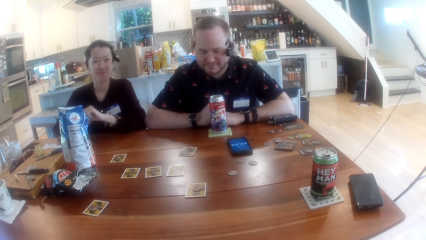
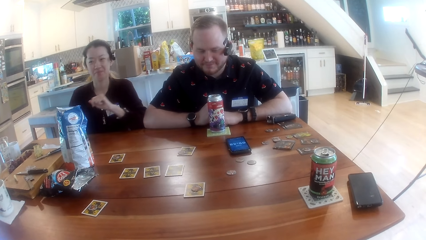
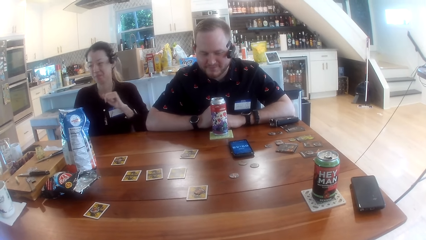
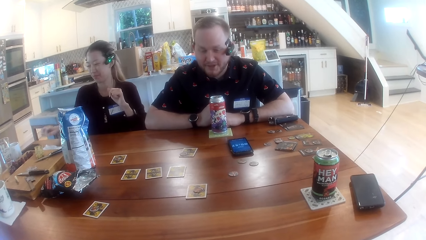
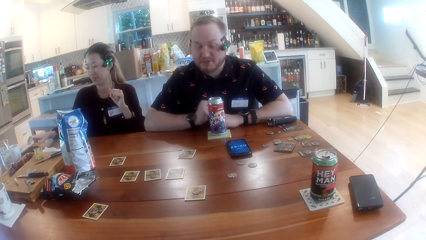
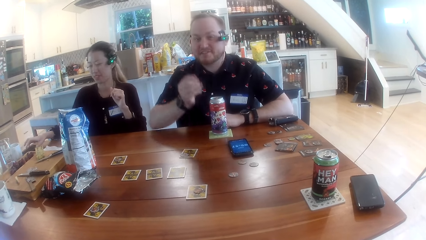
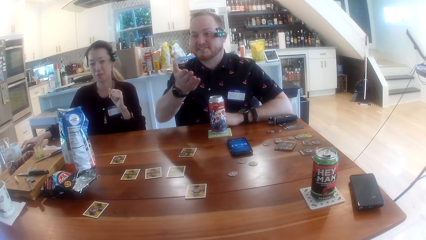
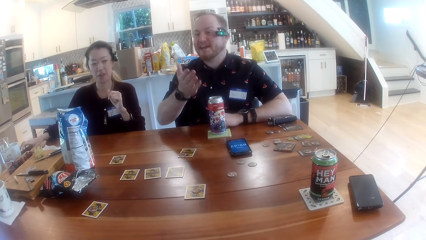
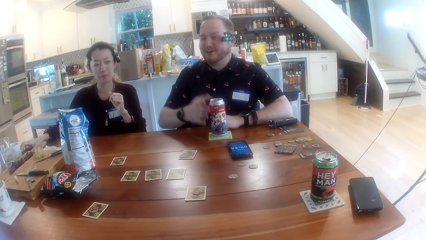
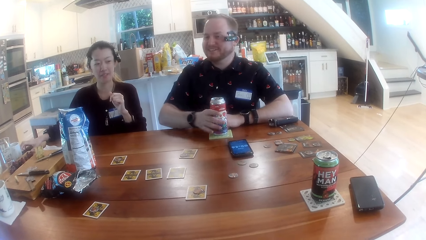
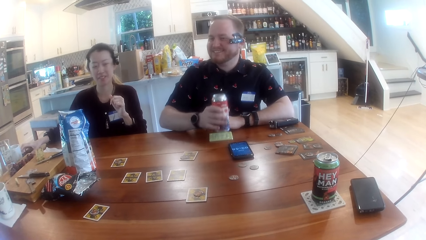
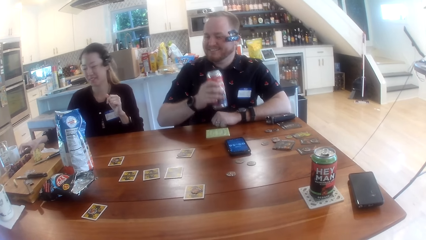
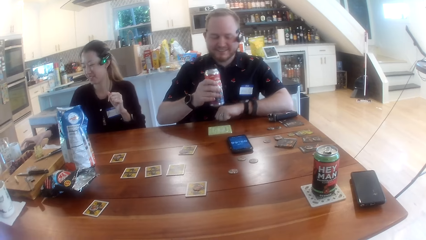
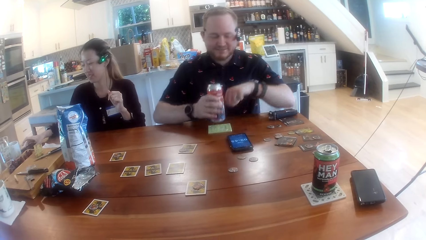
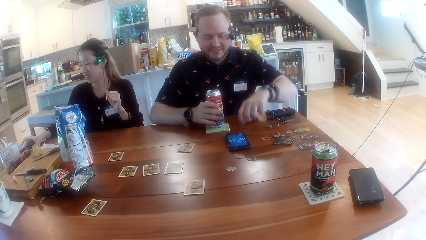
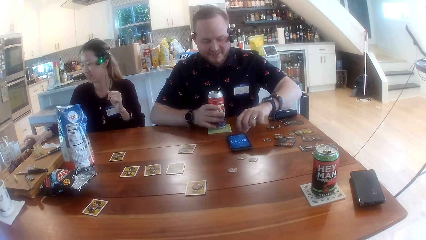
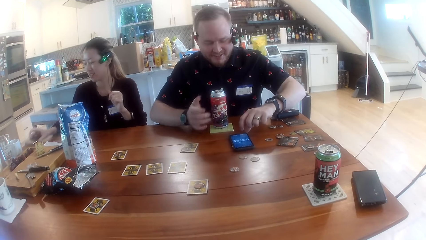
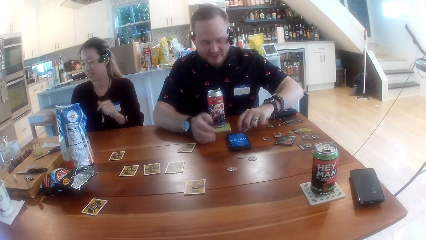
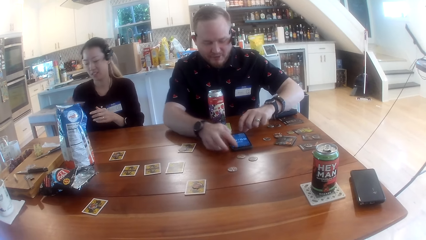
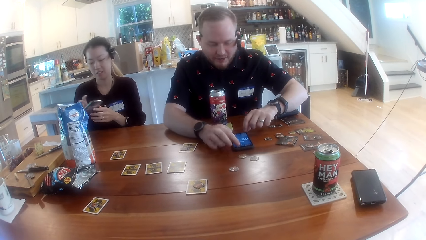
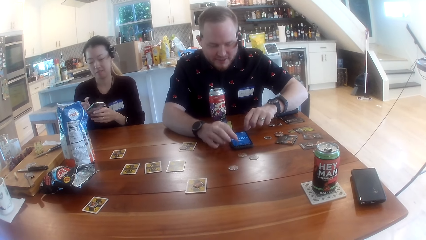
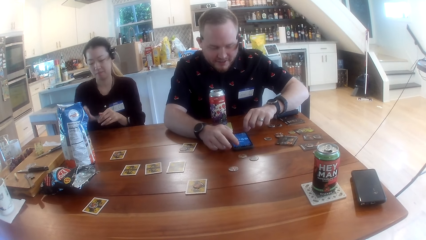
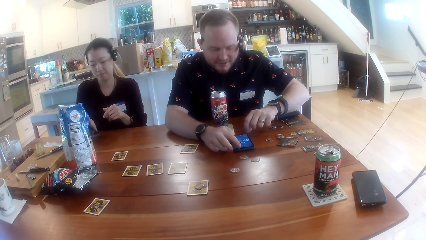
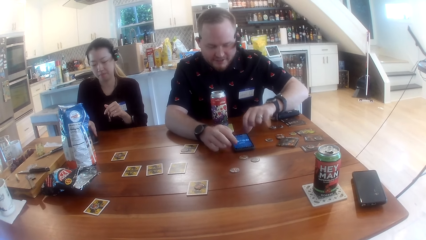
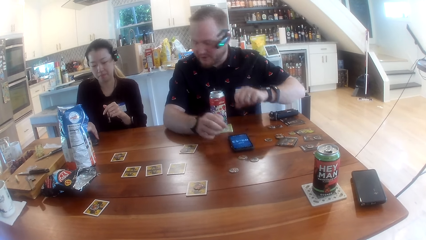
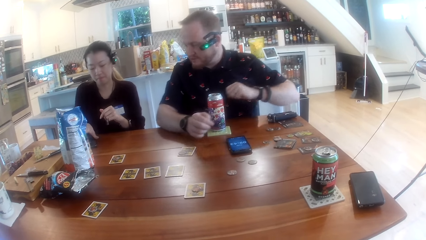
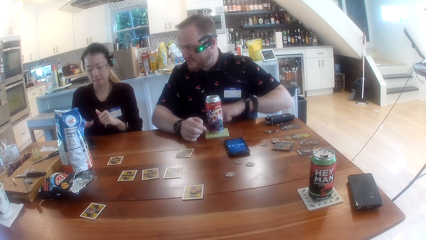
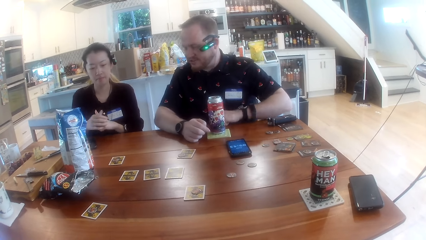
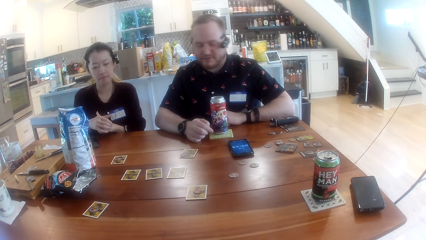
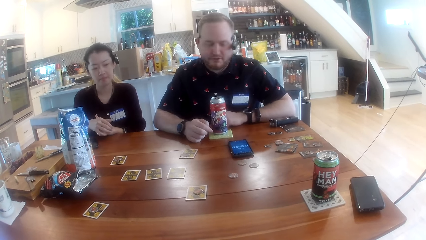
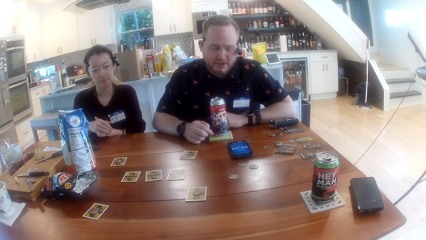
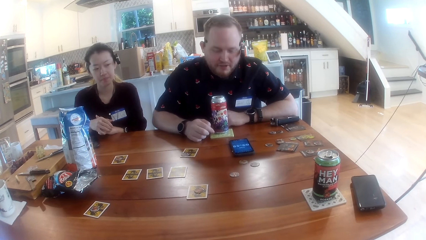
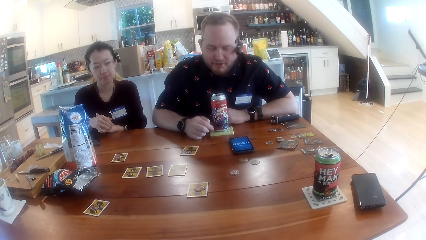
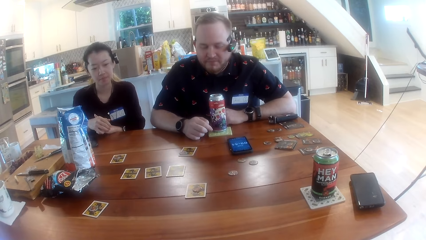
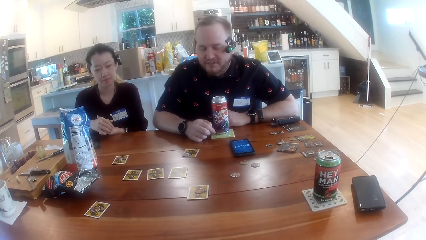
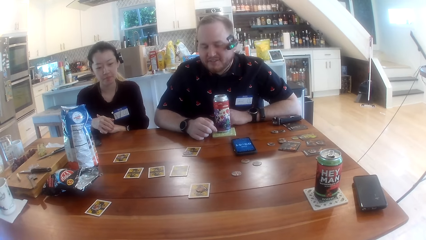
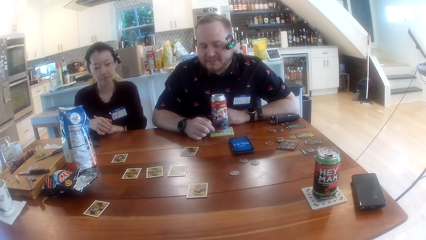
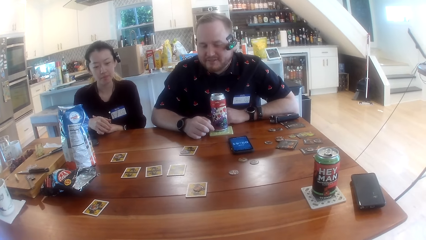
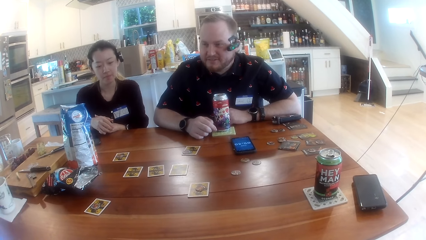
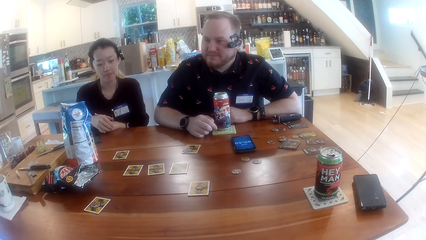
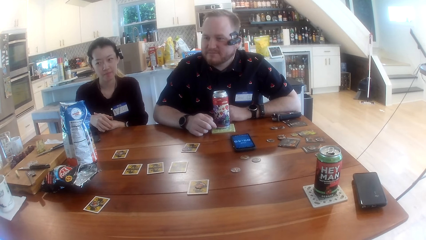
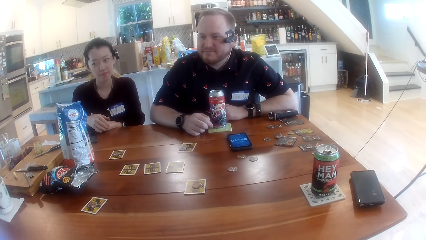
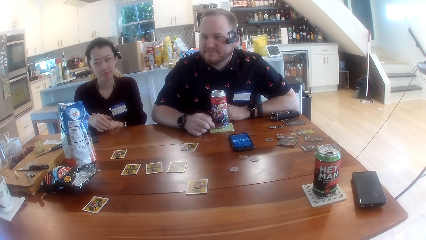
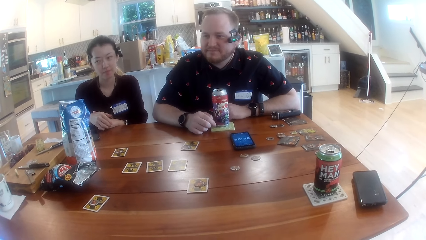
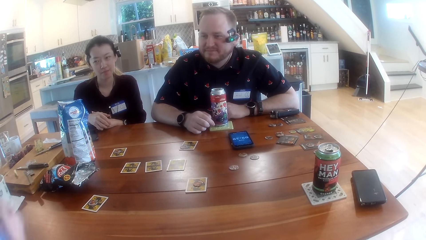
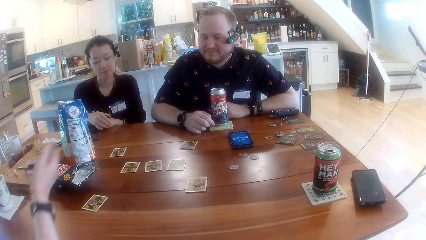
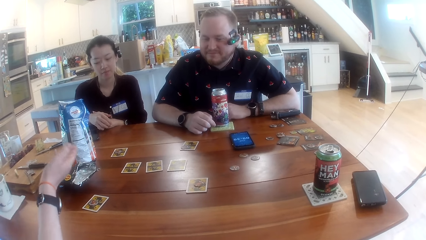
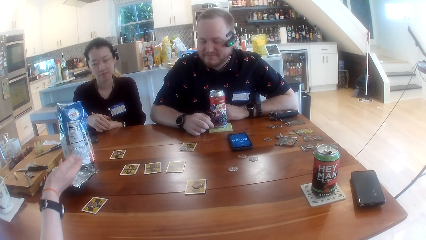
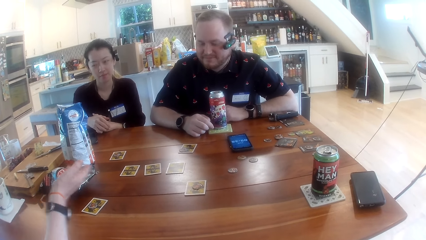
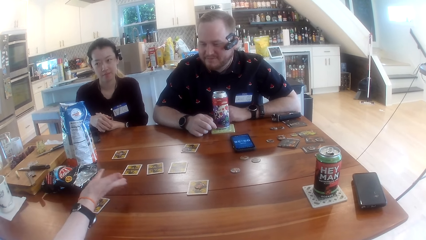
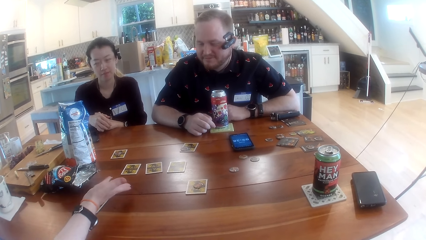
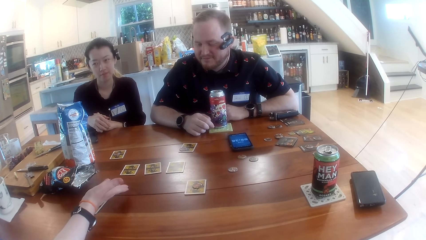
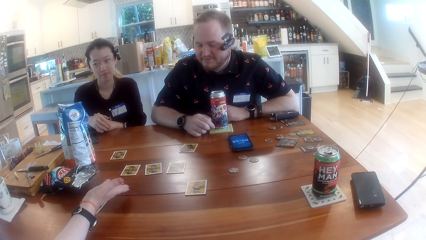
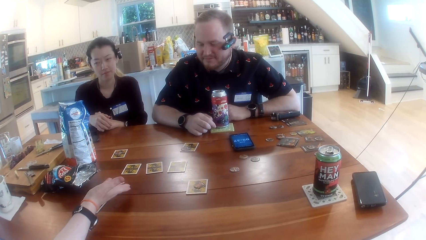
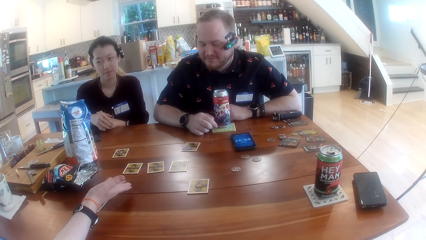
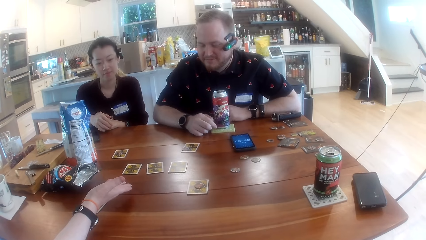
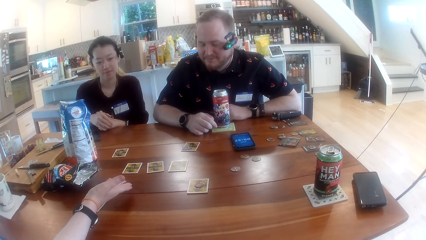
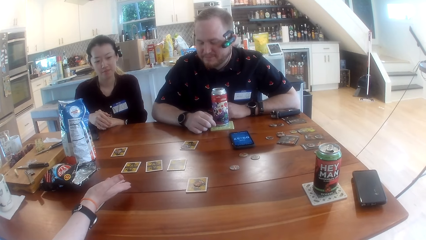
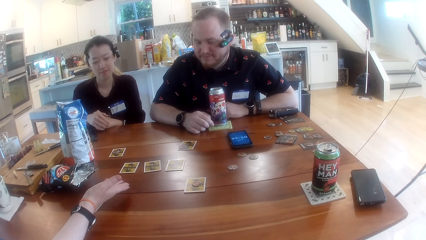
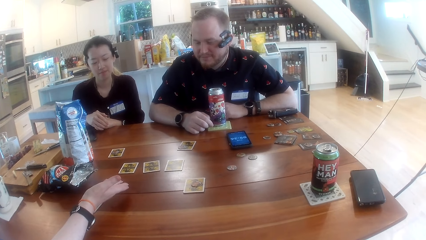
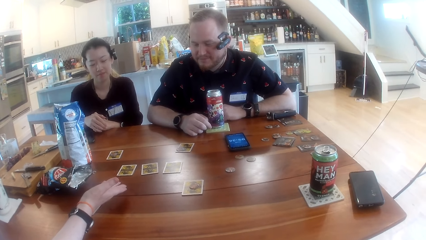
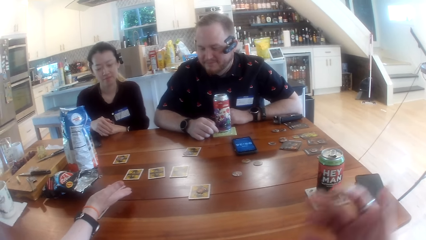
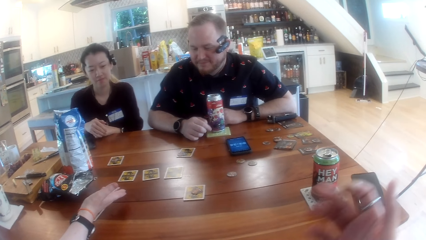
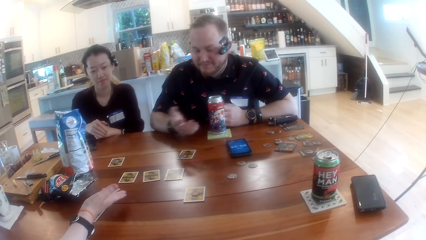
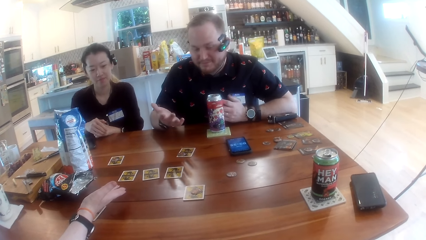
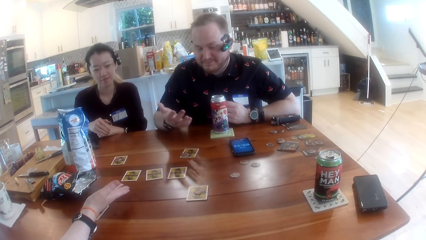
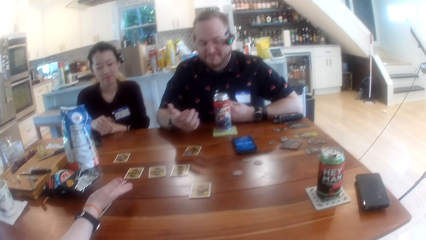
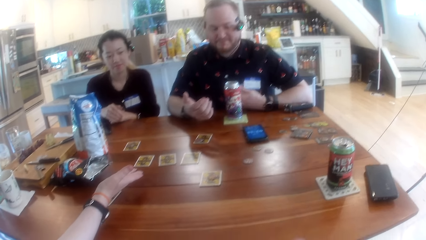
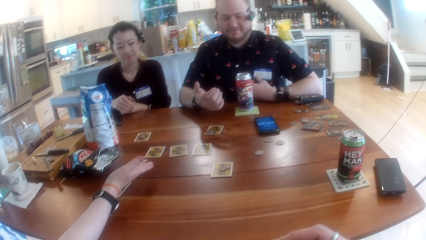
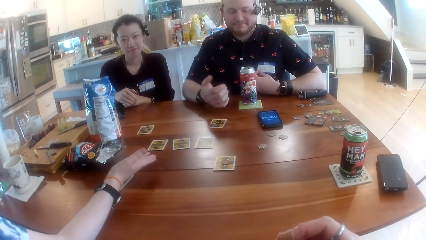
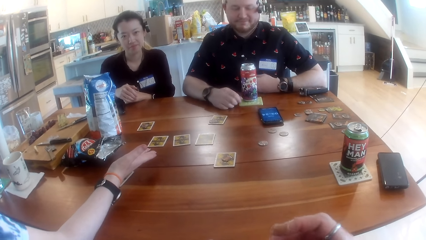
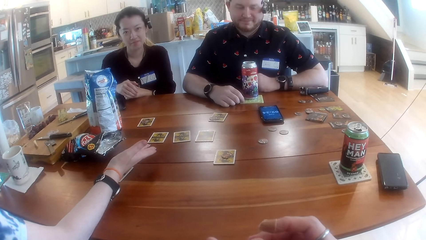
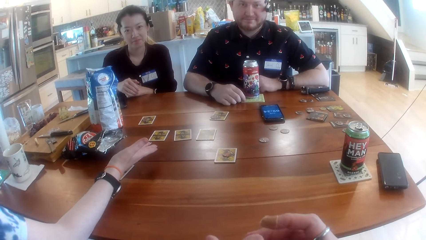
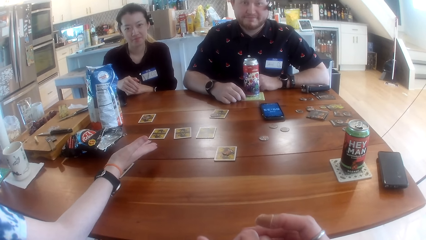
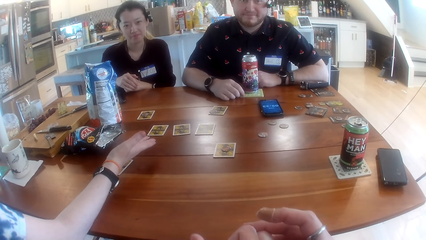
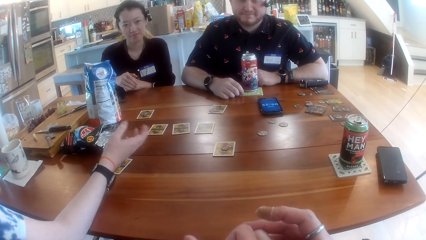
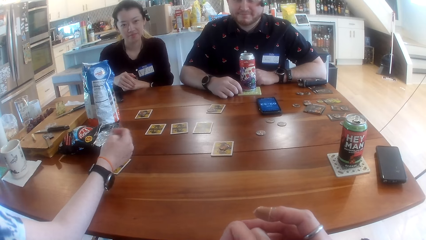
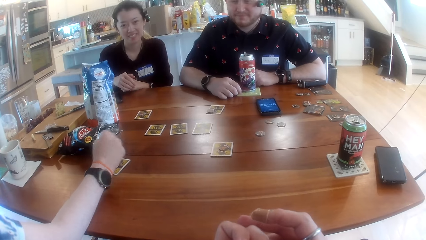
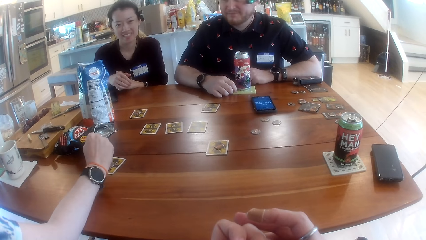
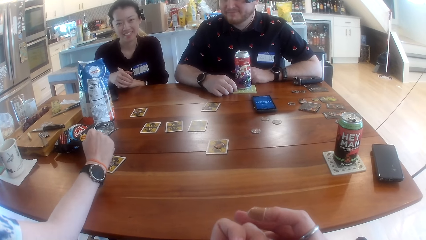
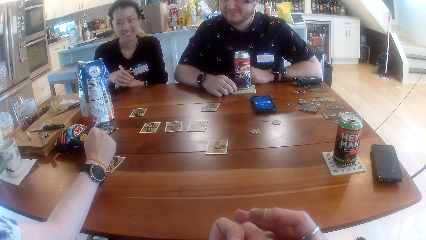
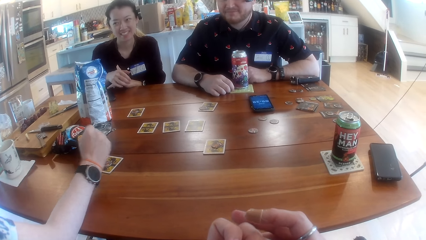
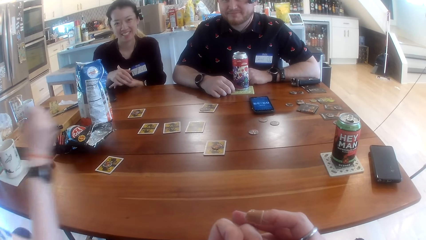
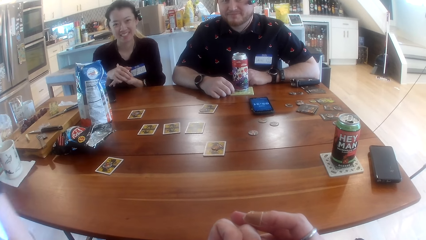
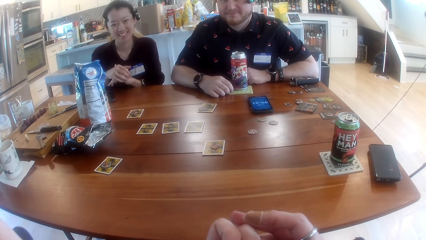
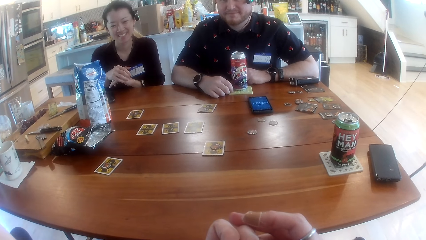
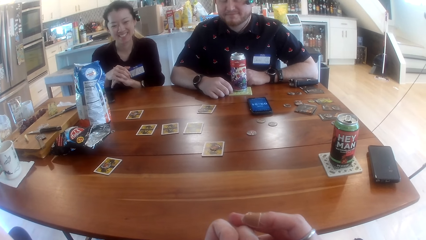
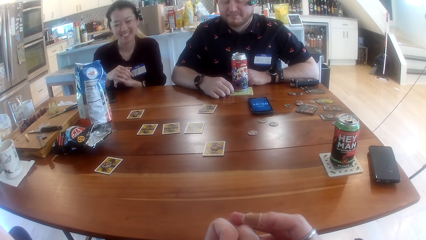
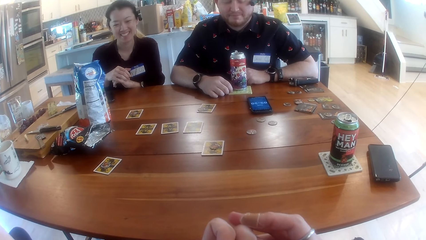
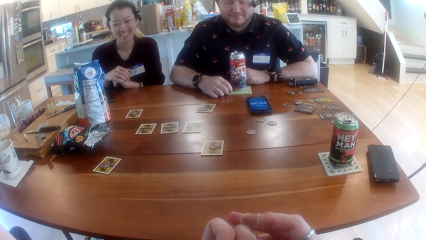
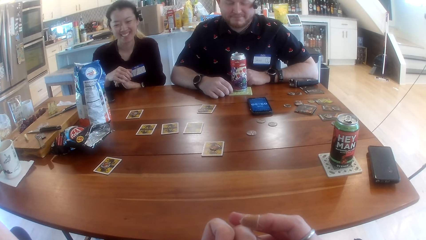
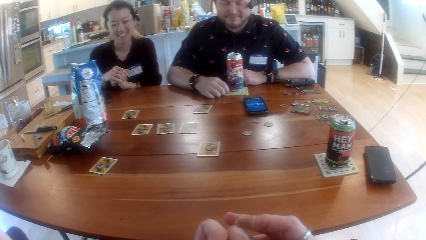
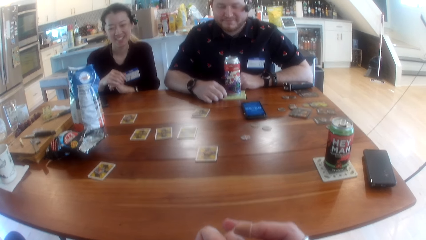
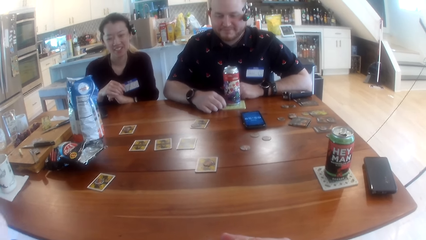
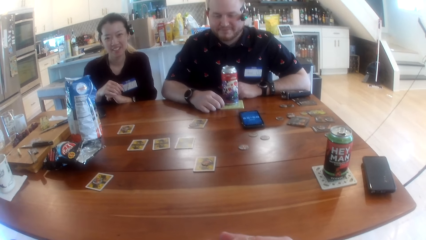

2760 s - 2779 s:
The camera wearer interacts with the people at the table and converses. A woman picks up a phone on the table with her right hand. A man converses. Another woman touches the phone on the table. The man picks up a juice can on the table with his right hand. The man drops the juice can in his right hand on the table. The man operates a phone on the table with both hands. The other woman picks up the phone. The other woman drops the phone on the table with her right hand. The man releases the hands from the phone. A lady converses. The camera wearer raises the hands. The man gestures with the hand. The camera wearer converses. The lady raises the hand.
